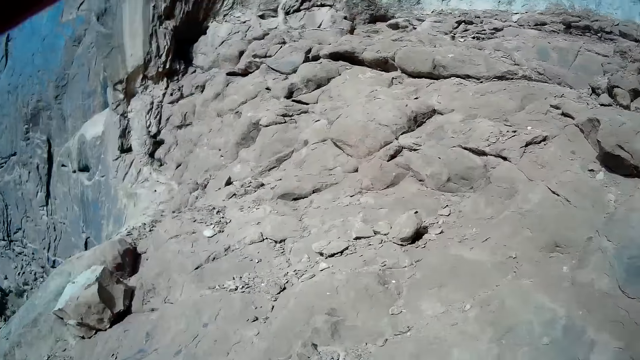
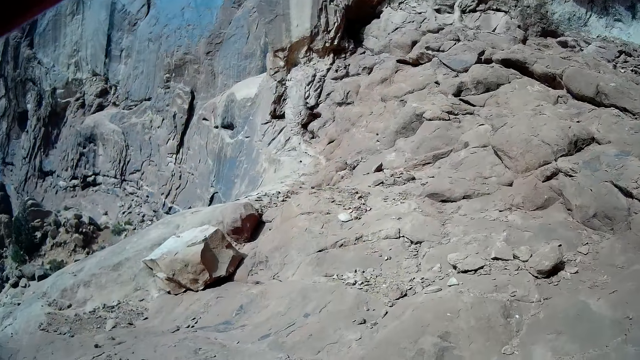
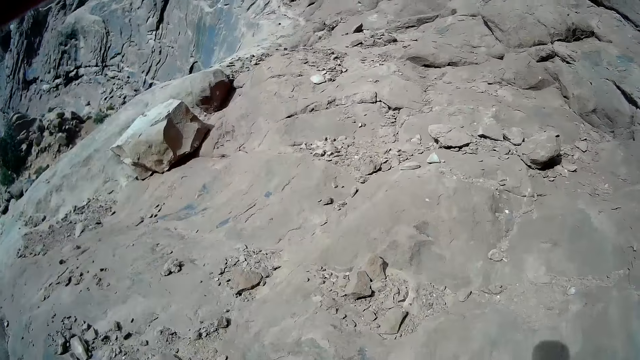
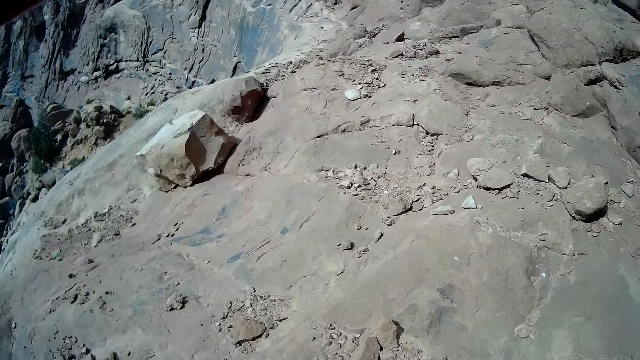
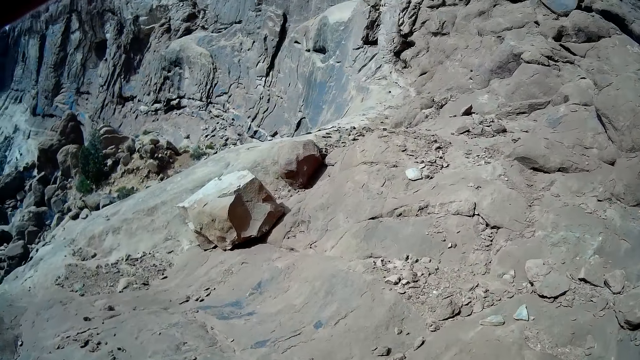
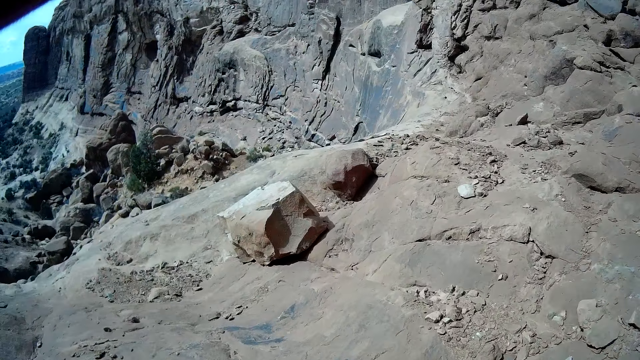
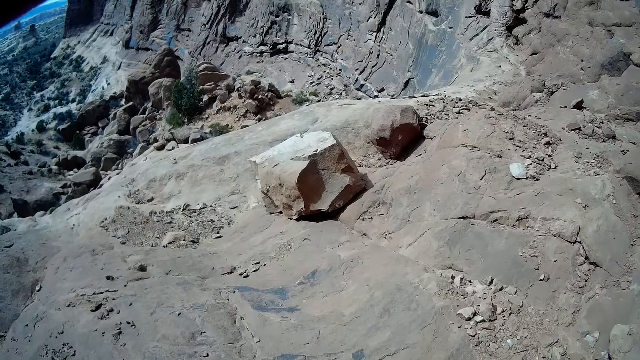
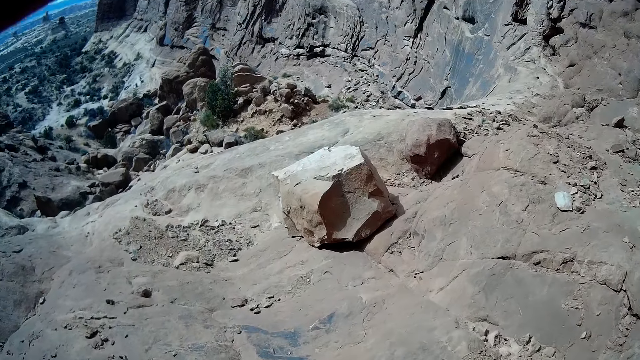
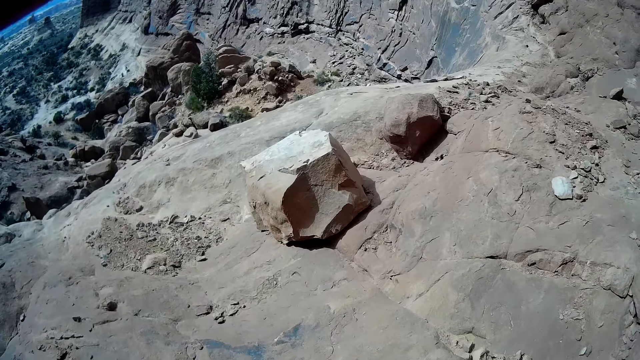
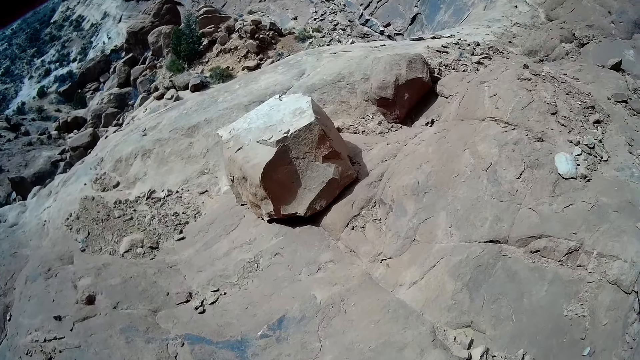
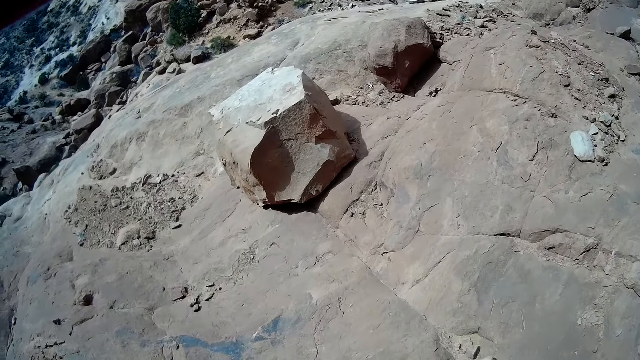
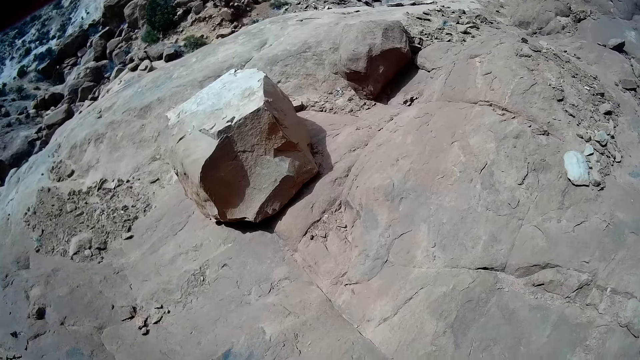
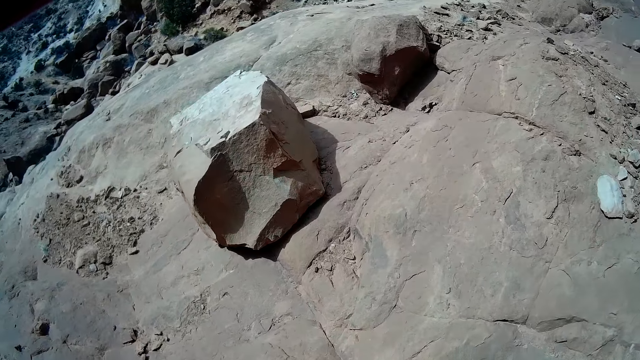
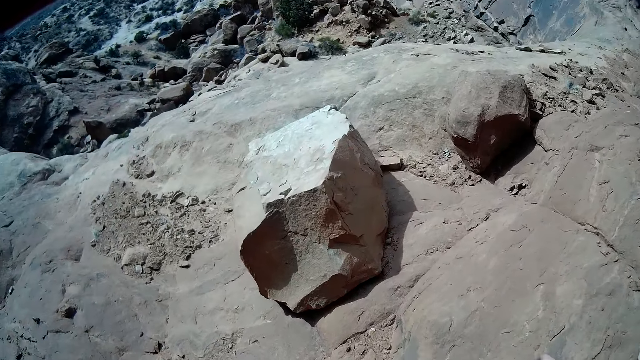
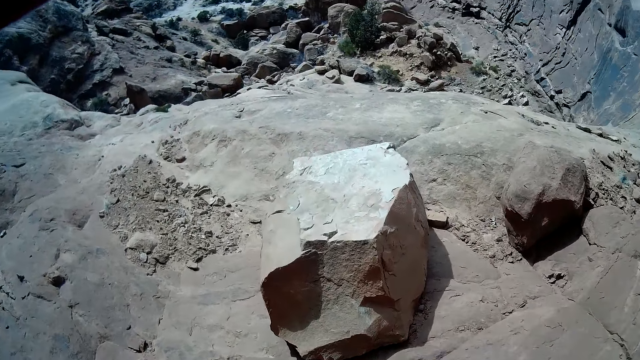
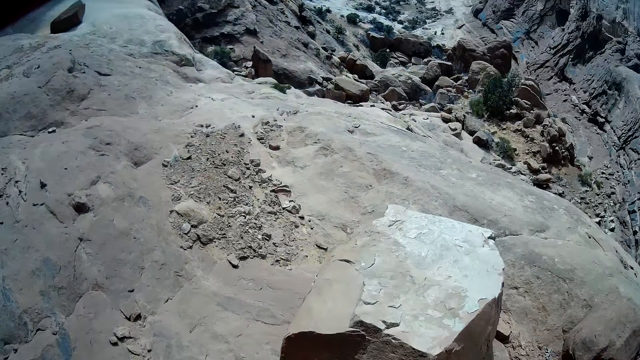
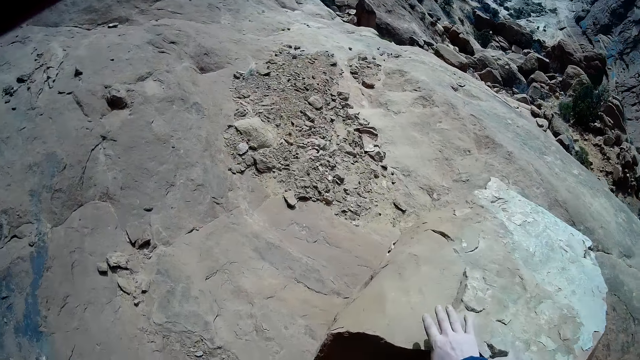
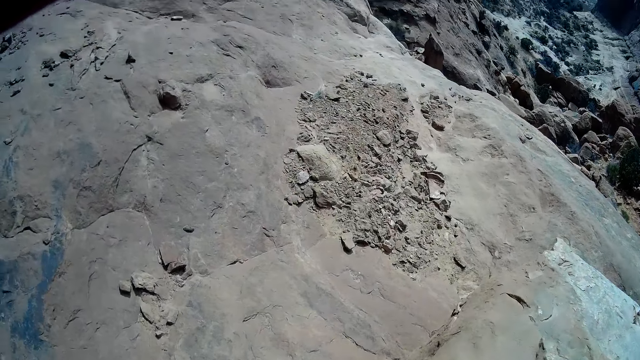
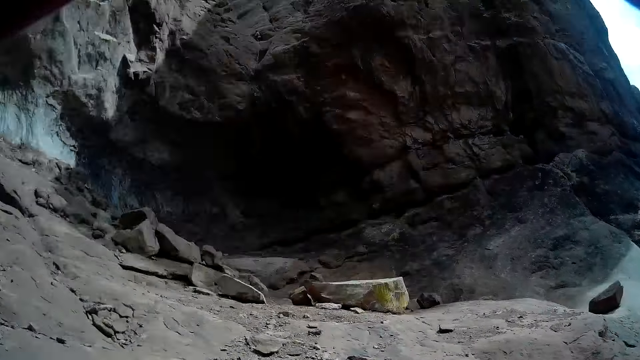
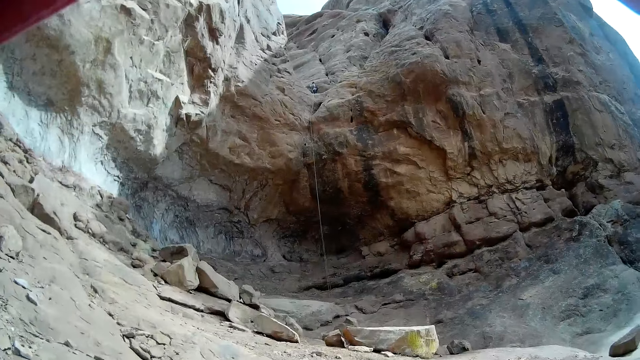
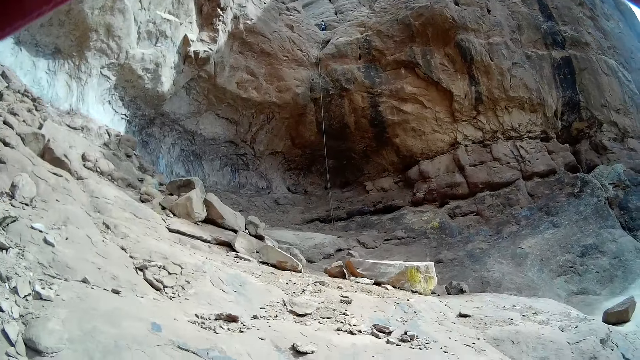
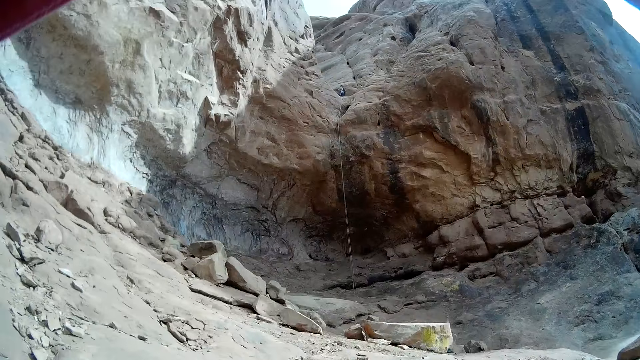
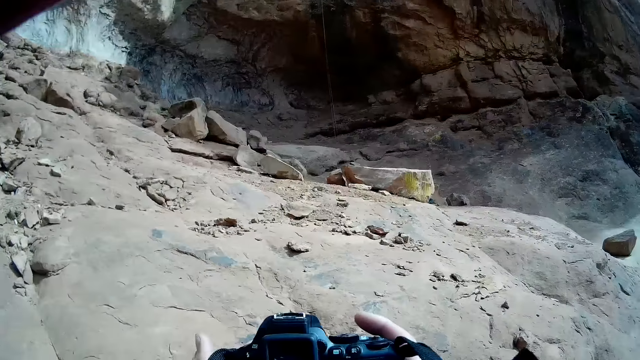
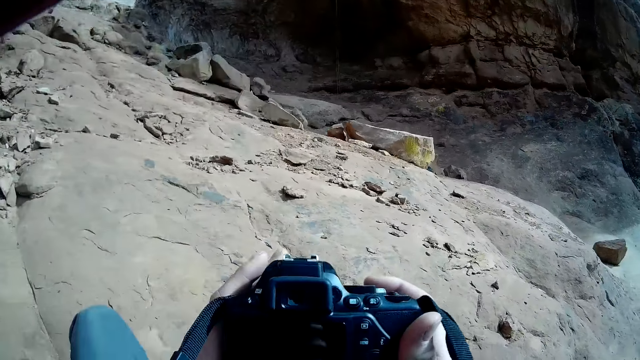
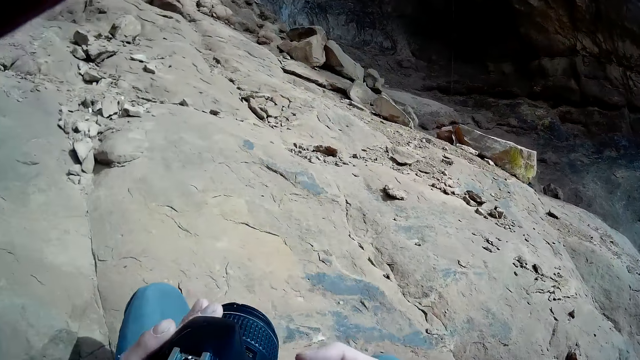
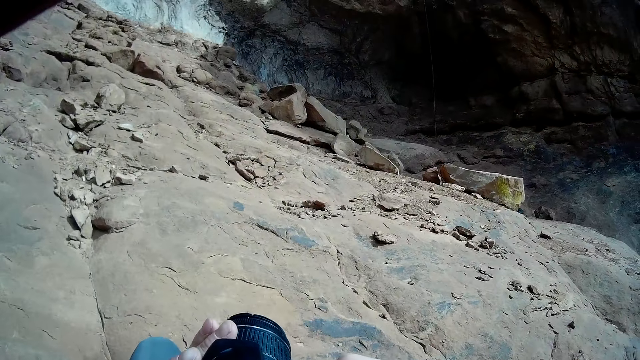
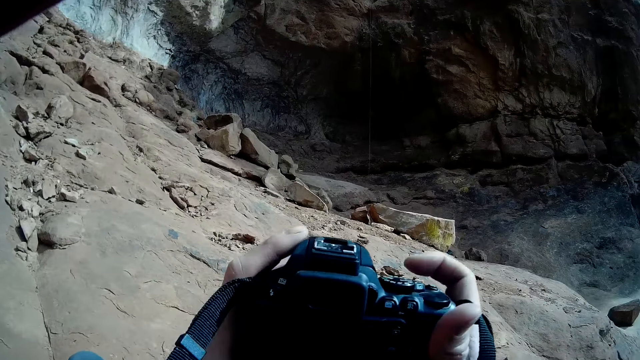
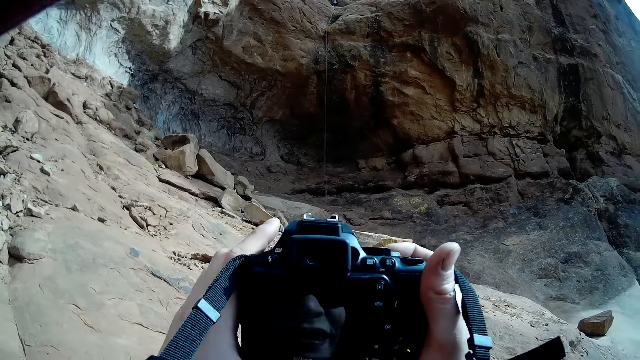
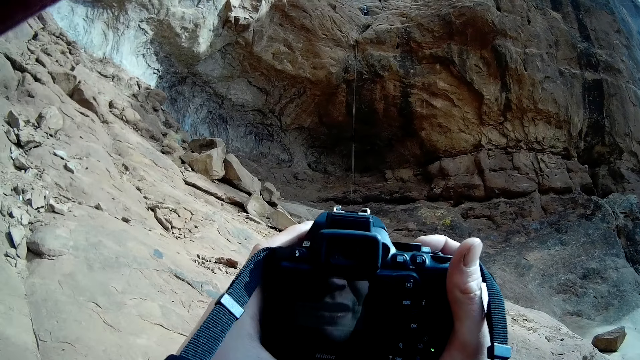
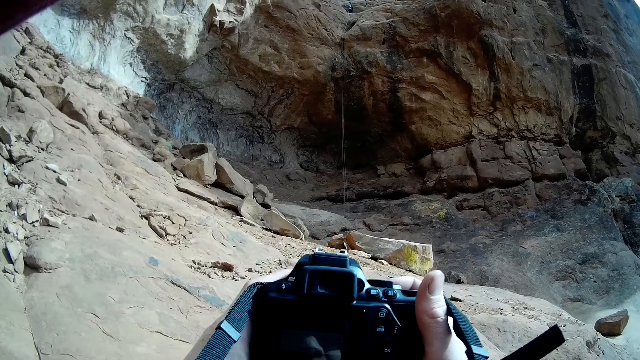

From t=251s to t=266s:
The camera wearer walks forward towards the edge of the mountain. He sits on the mountain against a rock. He turns around. He adjusts his camera with his two hands. He takes pictures with the camera.

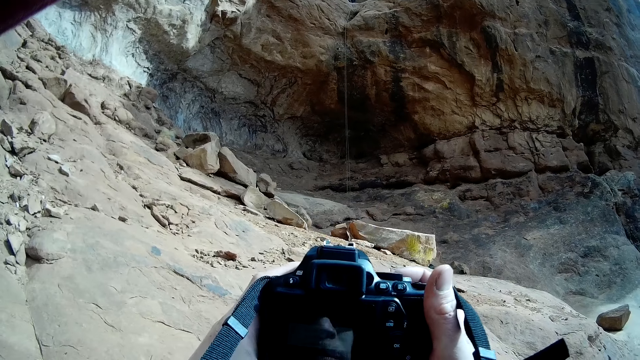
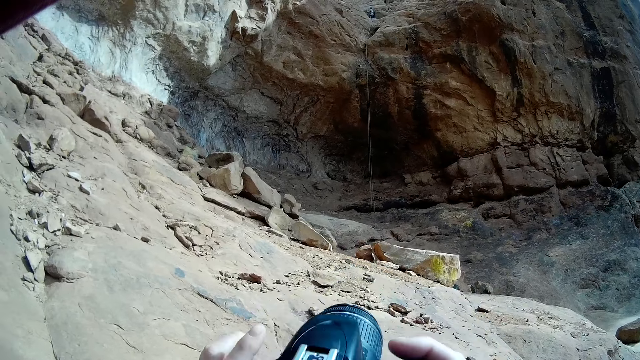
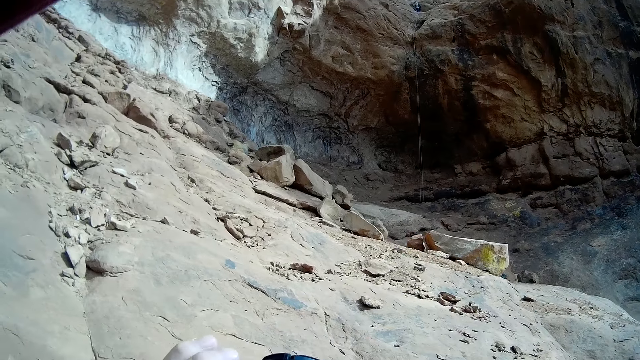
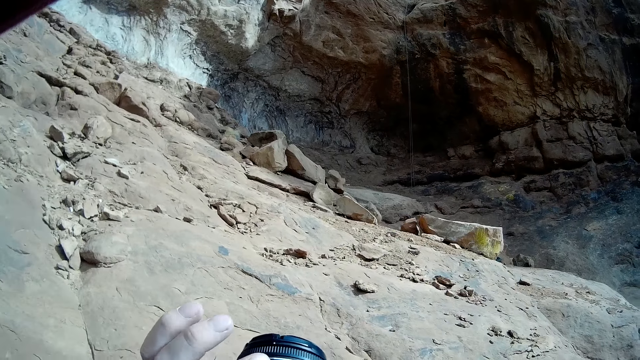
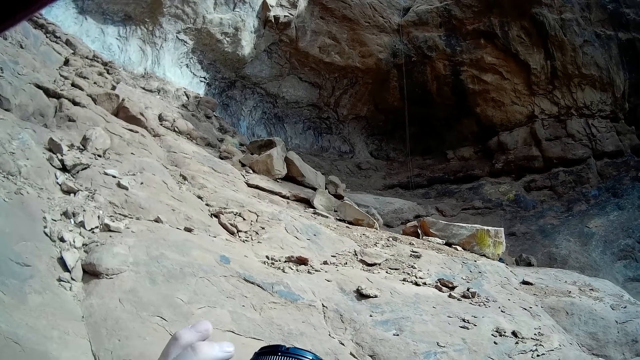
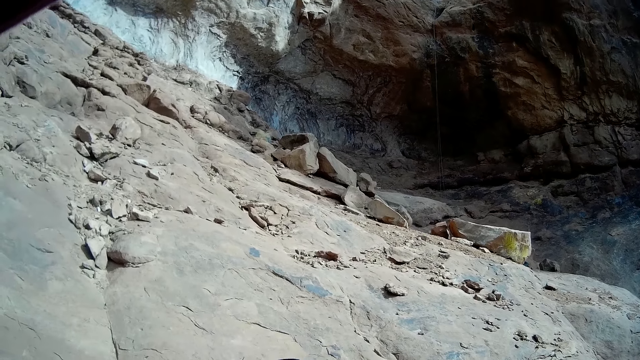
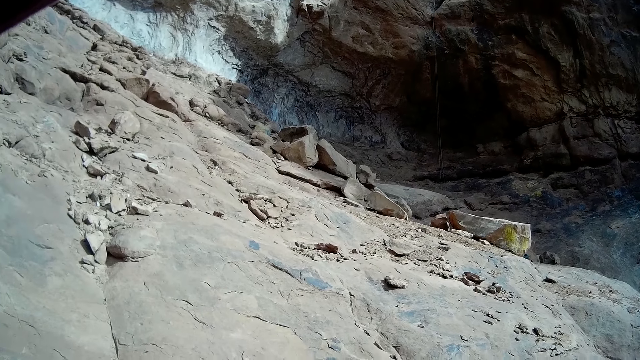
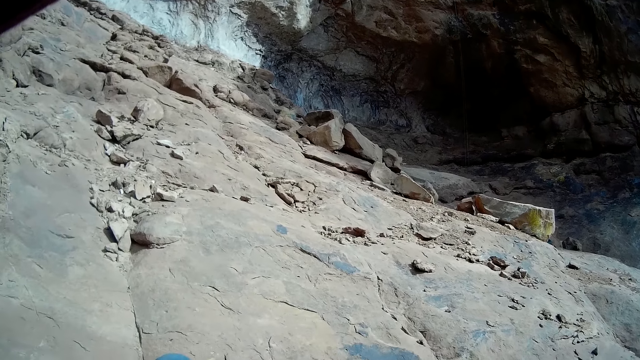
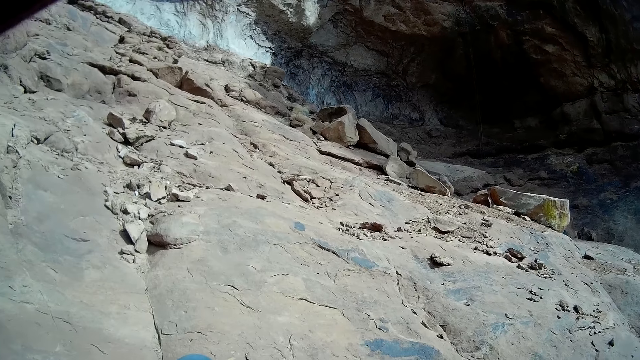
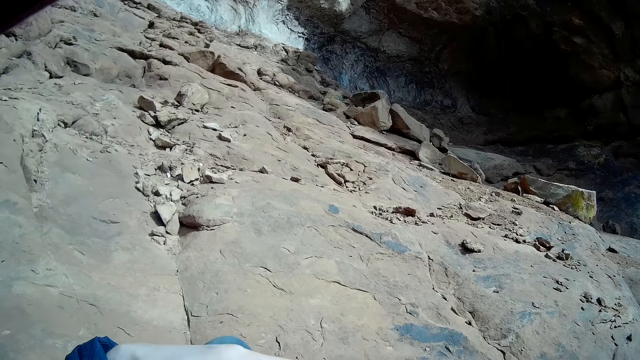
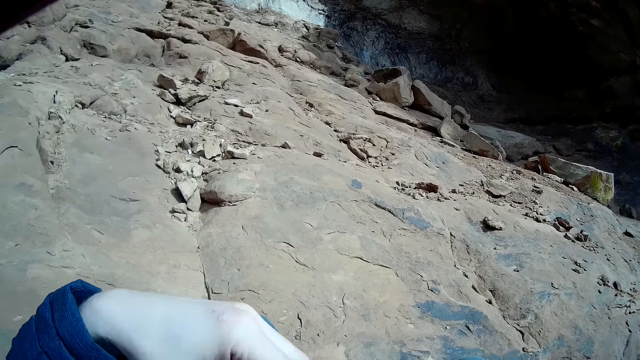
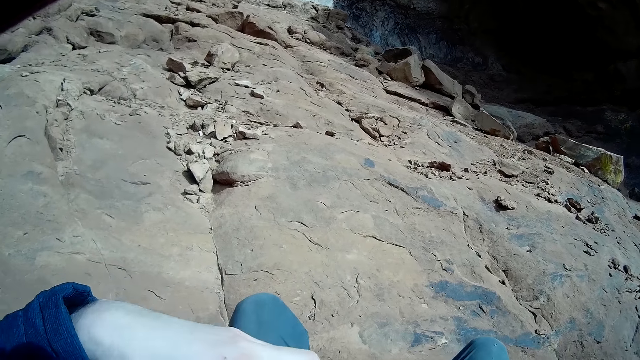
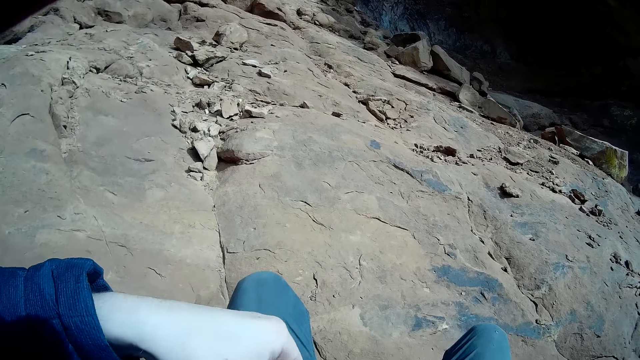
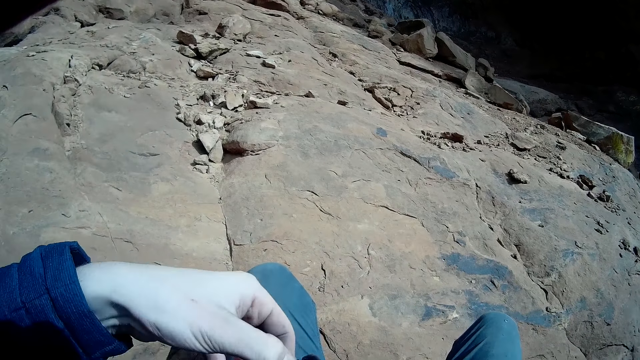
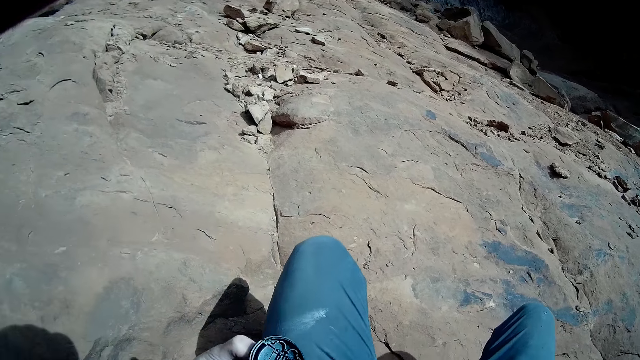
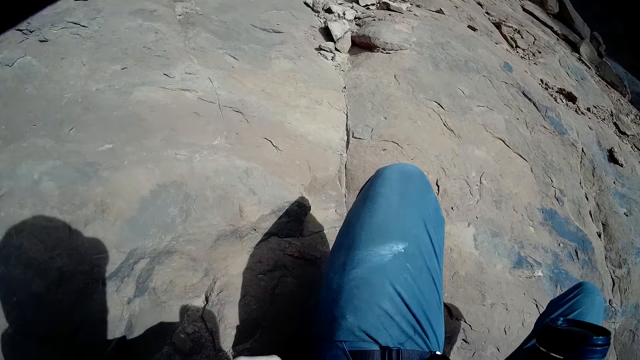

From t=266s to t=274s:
The camera wearer adjusts the camera.
